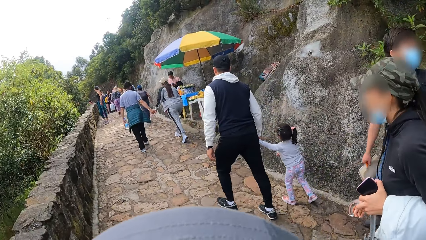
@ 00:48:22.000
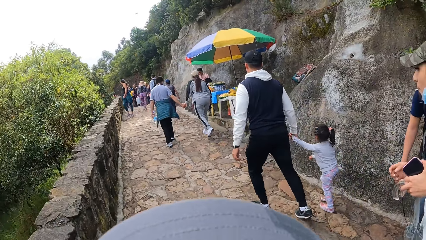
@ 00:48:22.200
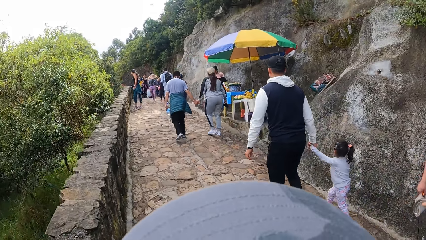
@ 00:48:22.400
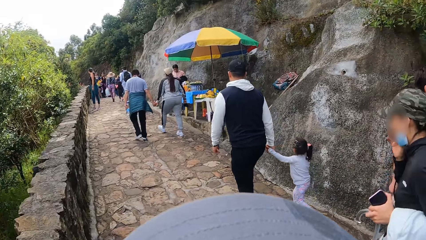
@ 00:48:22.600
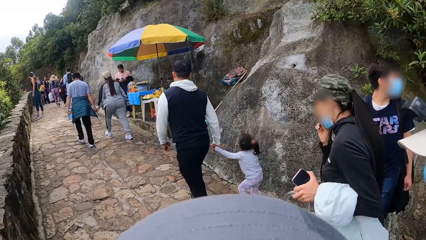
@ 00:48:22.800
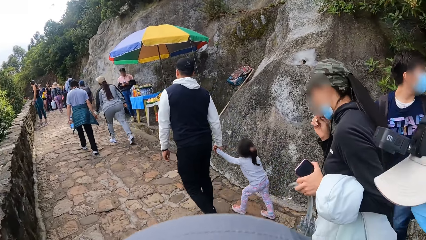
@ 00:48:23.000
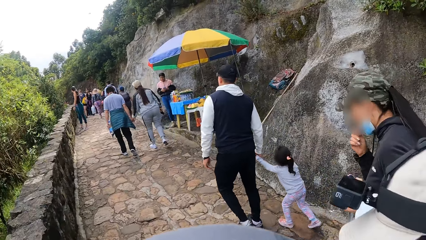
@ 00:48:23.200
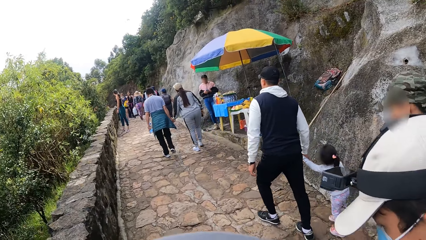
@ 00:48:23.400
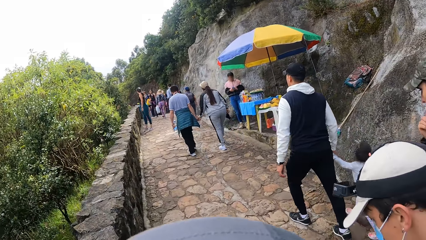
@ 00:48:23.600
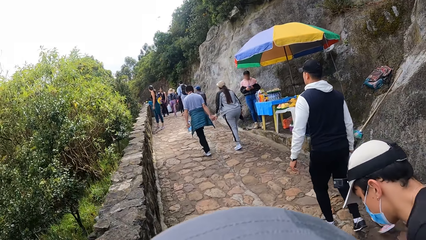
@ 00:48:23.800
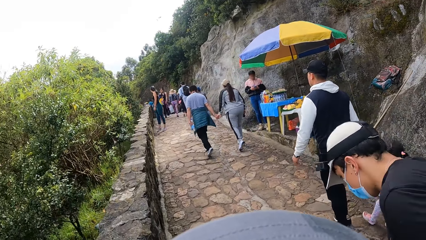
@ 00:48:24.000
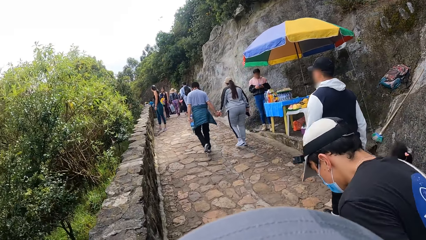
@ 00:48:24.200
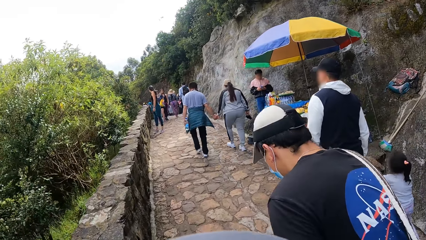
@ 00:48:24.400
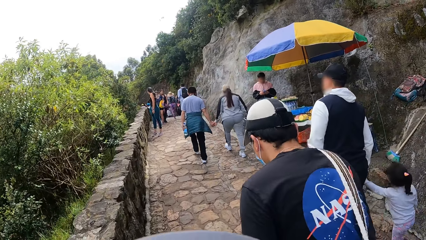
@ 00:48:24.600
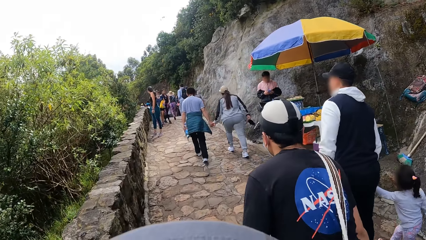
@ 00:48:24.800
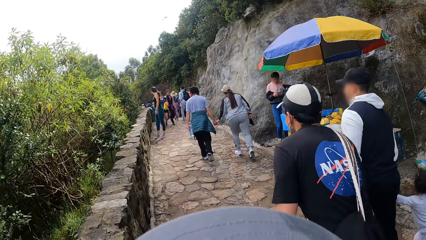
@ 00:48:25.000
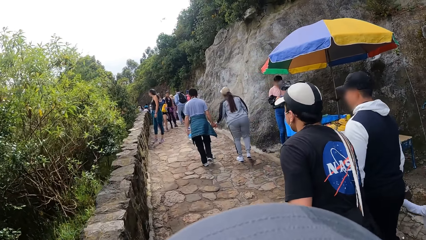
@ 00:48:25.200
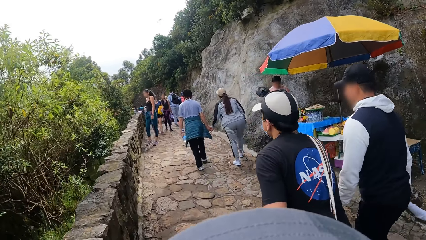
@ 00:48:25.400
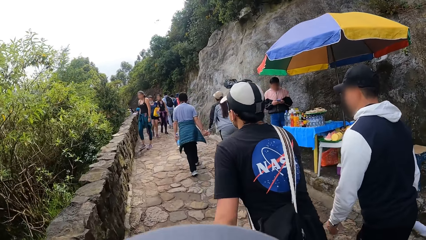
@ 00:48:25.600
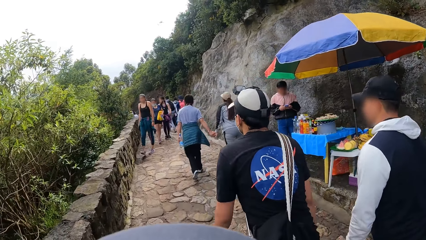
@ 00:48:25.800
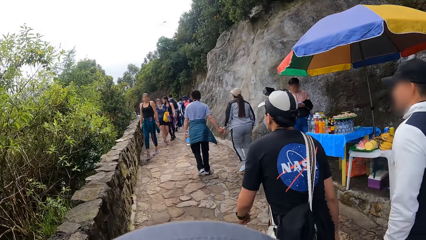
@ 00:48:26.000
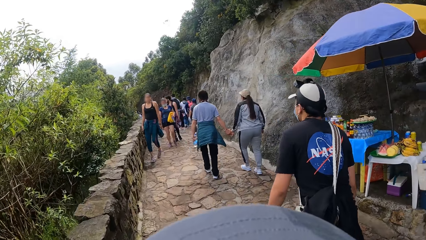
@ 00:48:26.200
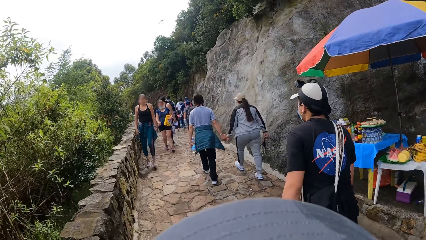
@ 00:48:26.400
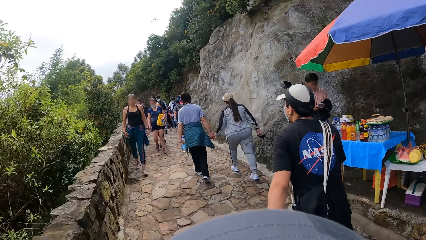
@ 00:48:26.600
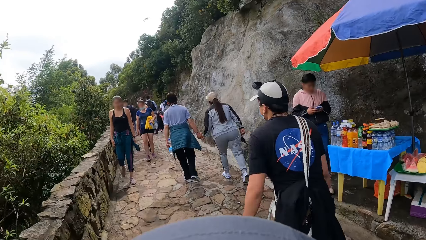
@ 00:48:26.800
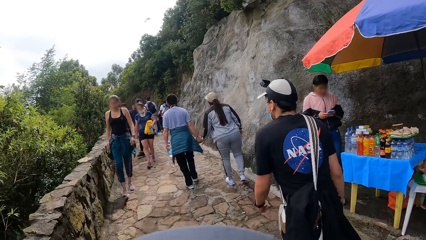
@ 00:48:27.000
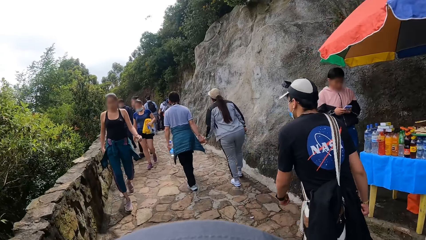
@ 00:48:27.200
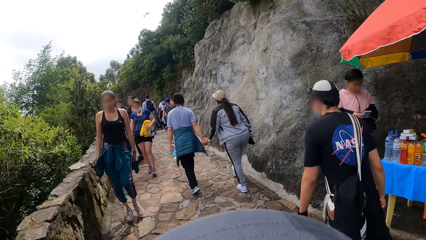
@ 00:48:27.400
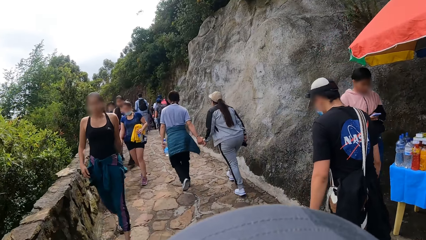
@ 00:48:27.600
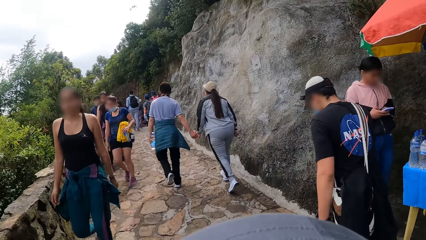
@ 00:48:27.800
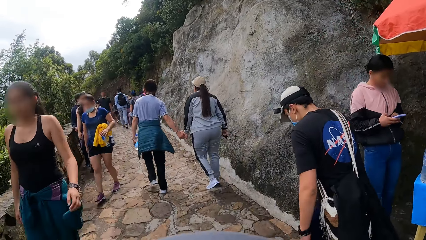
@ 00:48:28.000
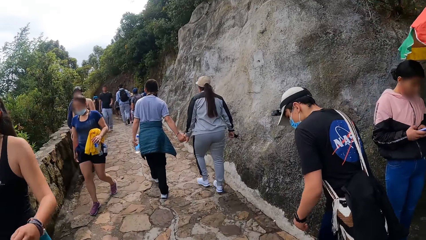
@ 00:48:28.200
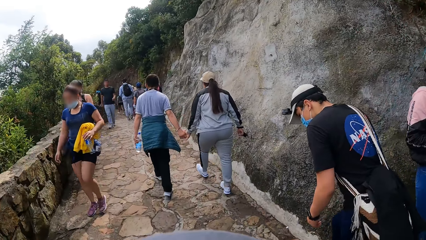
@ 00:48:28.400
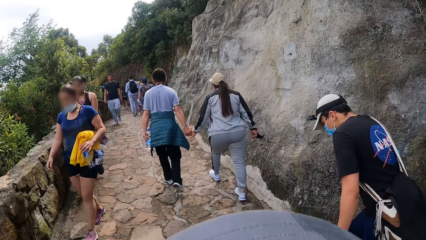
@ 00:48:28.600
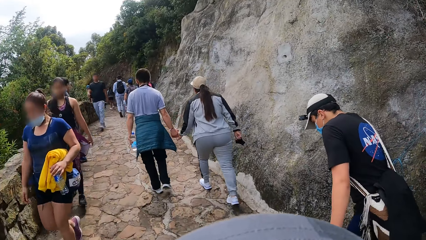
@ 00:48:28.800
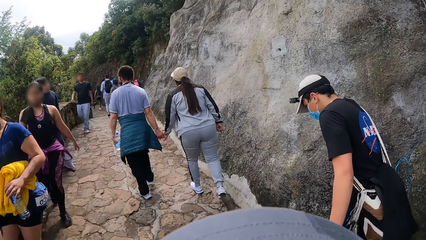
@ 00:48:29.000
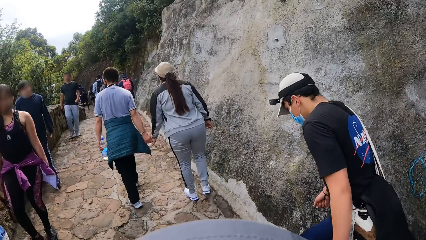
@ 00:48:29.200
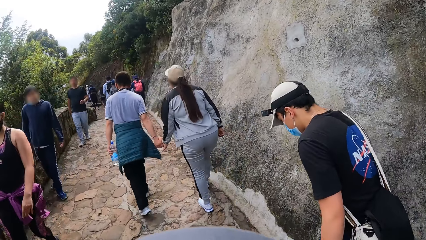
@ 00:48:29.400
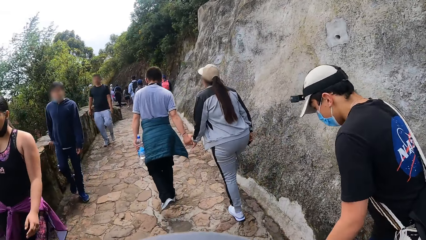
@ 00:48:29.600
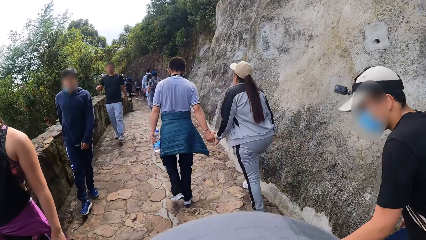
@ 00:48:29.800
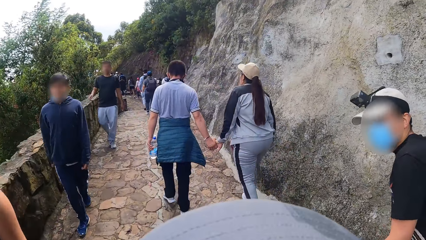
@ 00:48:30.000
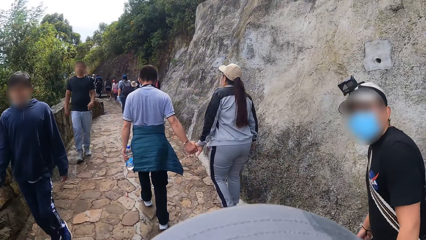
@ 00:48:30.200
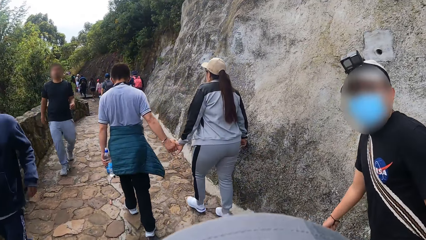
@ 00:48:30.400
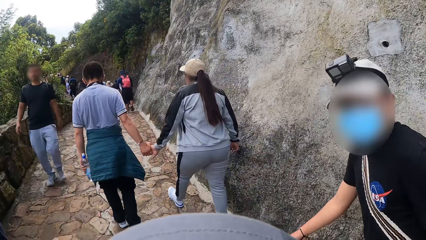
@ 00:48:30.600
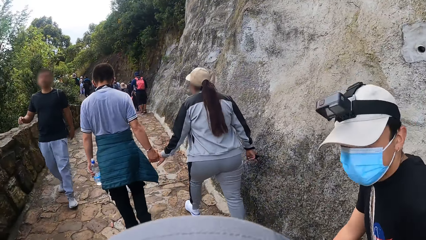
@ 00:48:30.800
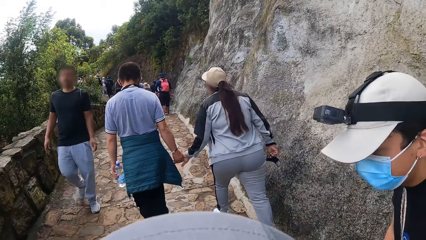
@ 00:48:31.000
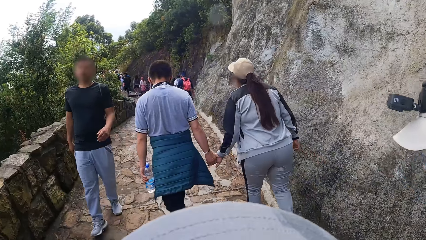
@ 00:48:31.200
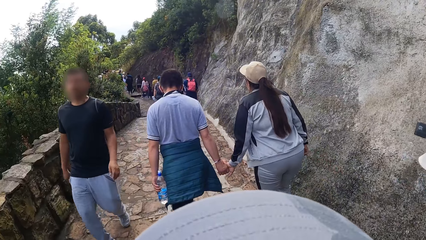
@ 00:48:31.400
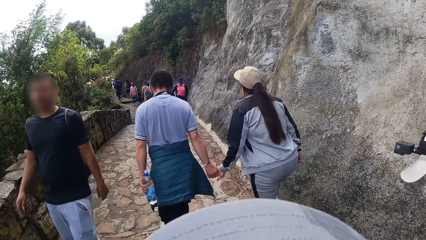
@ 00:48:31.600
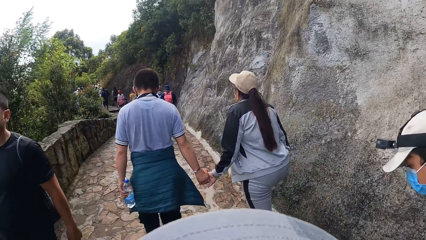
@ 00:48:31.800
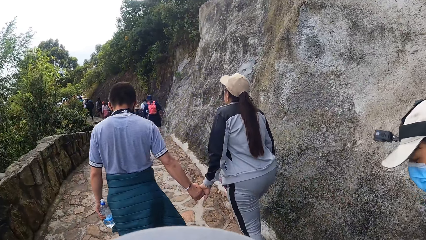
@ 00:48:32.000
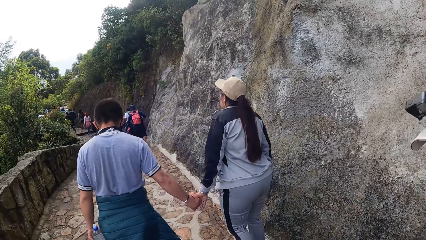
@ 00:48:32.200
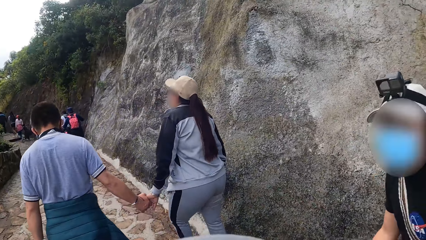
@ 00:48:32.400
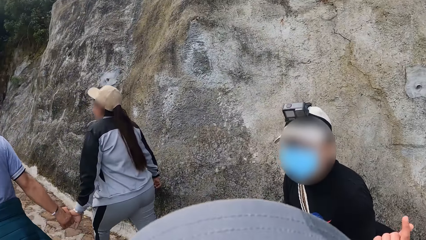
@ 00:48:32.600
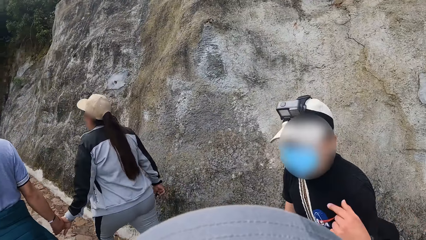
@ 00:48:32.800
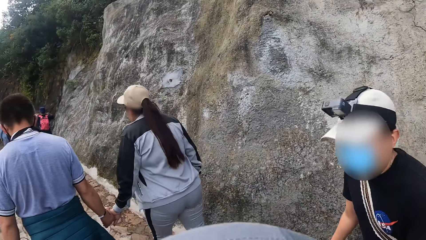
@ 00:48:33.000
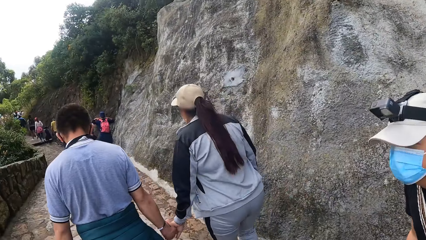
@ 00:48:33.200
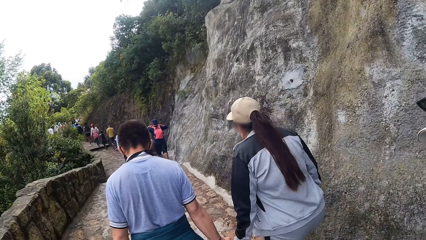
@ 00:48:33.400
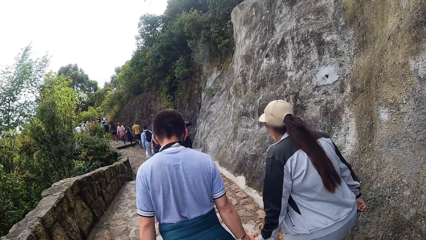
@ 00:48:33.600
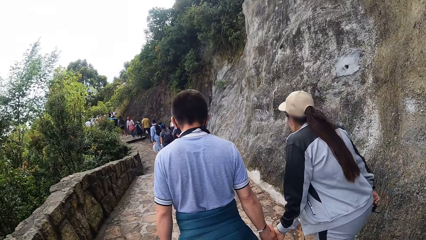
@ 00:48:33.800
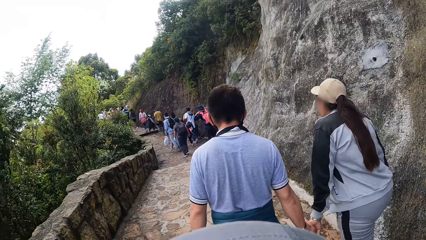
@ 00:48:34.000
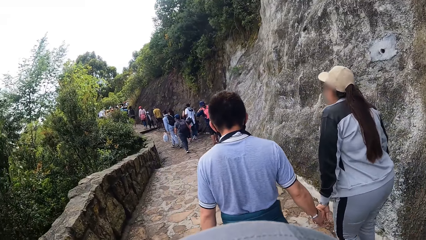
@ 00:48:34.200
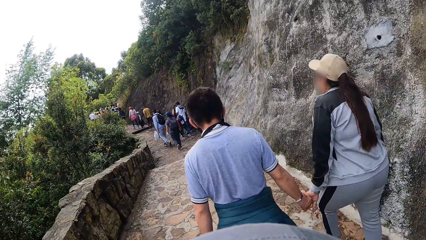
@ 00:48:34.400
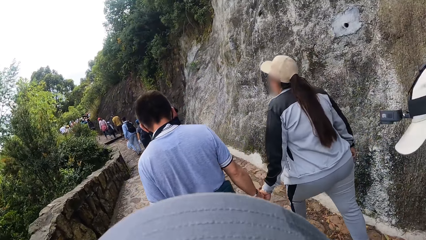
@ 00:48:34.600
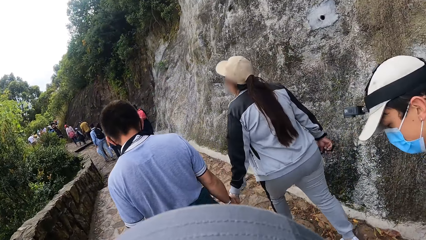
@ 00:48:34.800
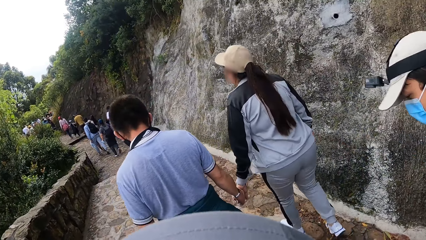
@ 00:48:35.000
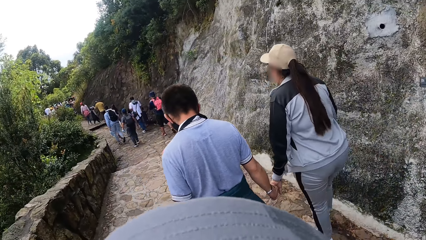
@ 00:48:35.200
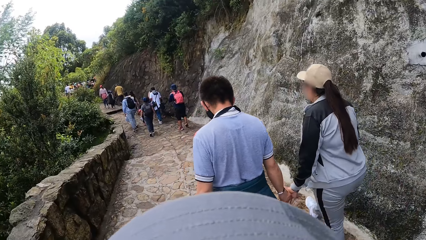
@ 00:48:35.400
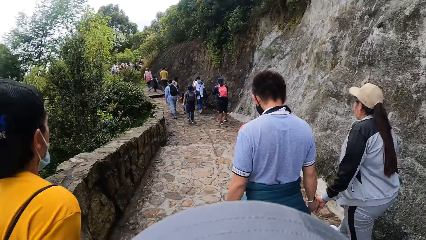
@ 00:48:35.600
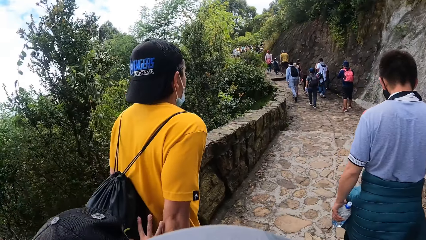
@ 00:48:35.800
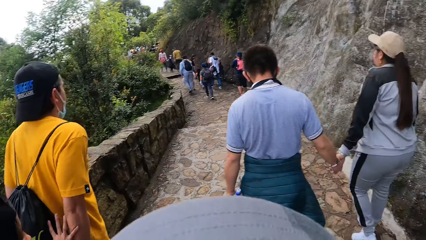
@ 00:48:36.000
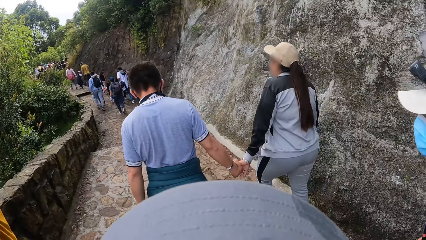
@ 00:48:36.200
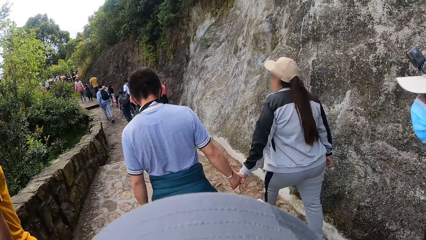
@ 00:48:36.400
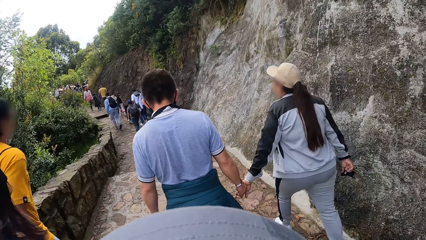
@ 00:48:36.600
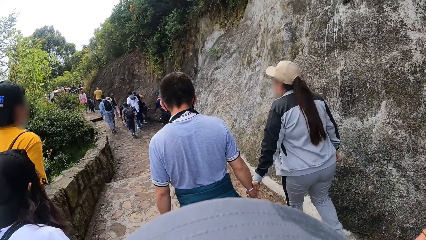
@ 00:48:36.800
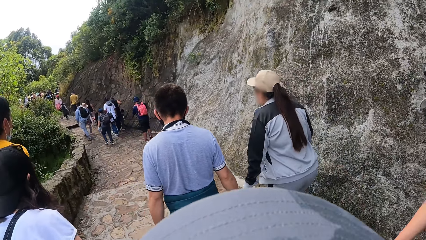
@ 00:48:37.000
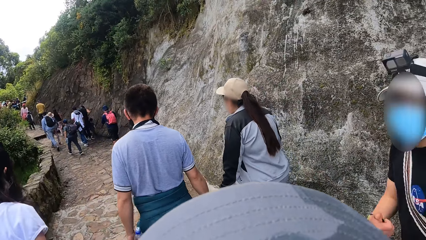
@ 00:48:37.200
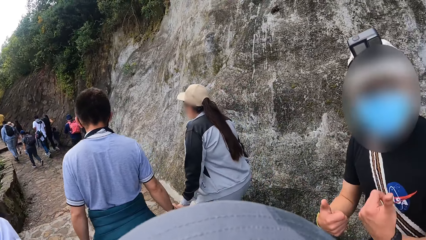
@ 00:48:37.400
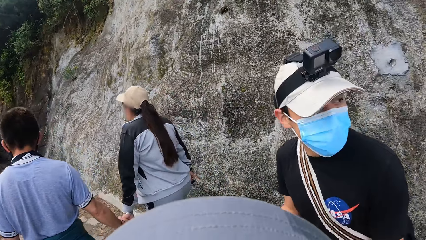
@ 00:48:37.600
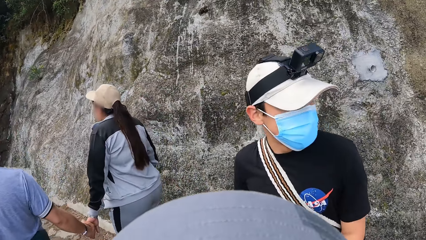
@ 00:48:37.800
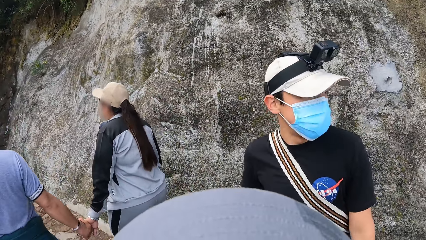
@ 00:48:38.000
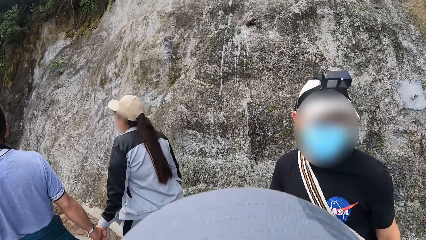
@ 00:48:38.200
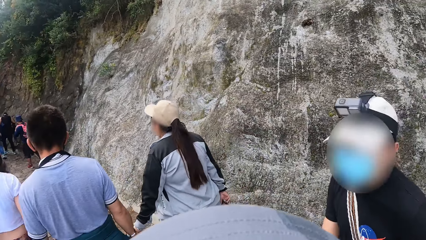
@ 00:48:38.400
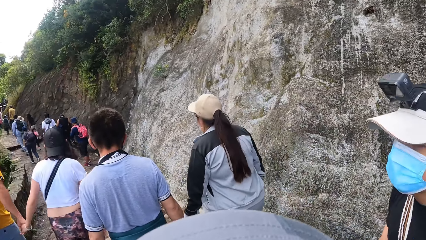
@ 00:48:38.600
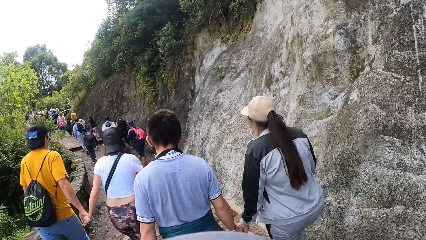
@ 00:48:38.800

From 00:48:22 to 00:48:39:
The camera wearer converses with a man.
